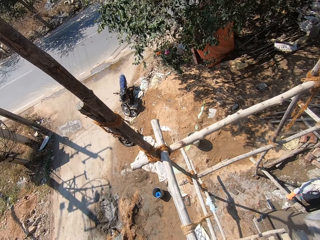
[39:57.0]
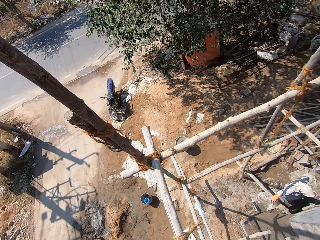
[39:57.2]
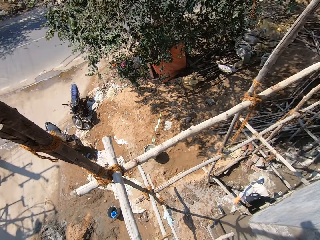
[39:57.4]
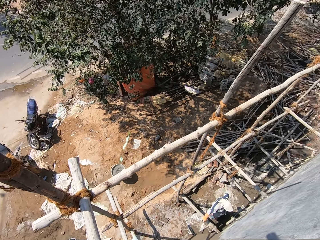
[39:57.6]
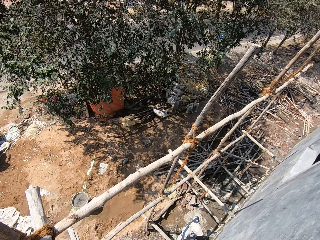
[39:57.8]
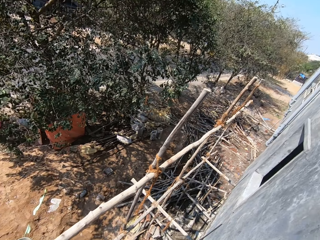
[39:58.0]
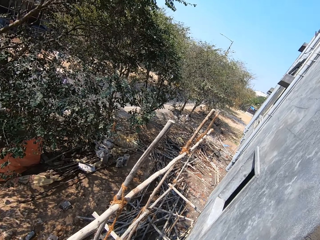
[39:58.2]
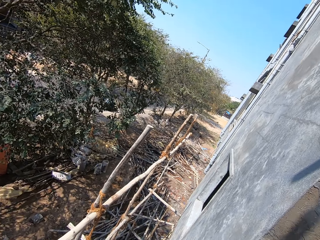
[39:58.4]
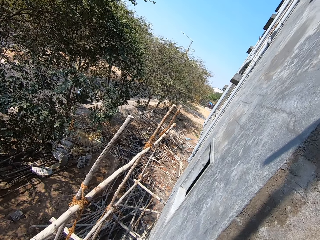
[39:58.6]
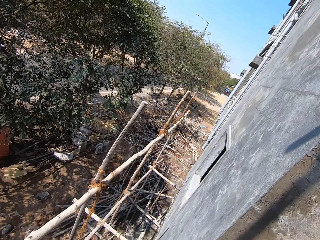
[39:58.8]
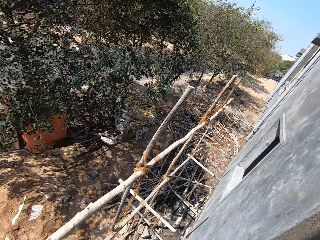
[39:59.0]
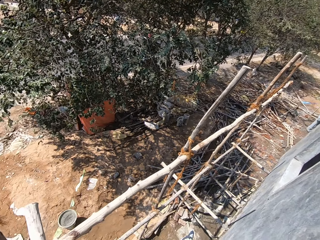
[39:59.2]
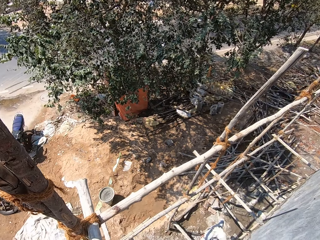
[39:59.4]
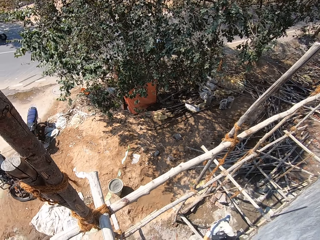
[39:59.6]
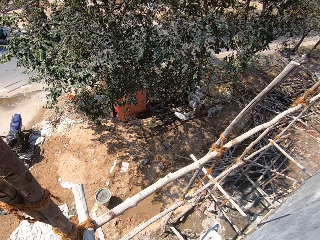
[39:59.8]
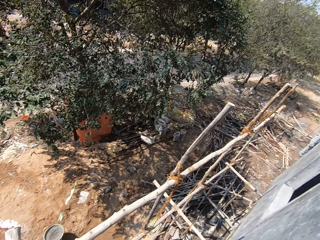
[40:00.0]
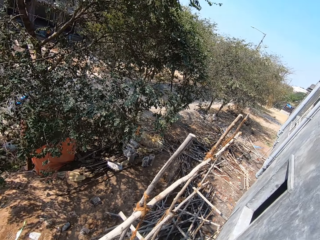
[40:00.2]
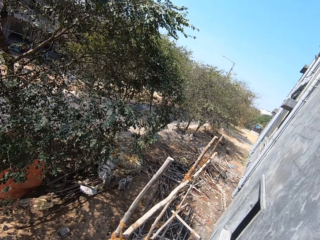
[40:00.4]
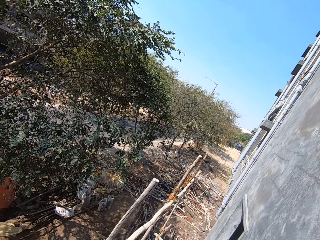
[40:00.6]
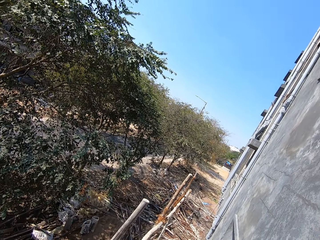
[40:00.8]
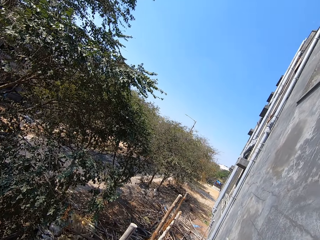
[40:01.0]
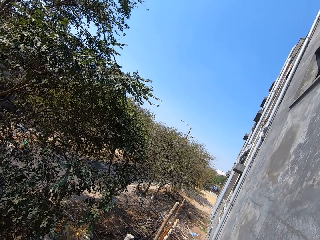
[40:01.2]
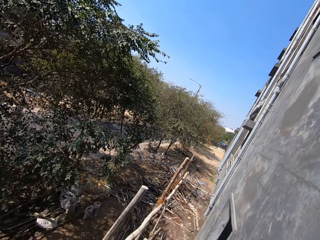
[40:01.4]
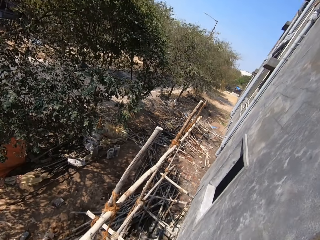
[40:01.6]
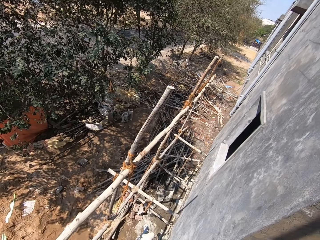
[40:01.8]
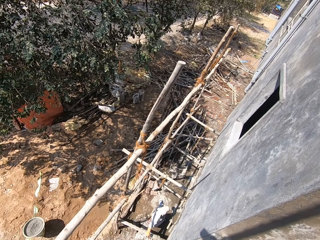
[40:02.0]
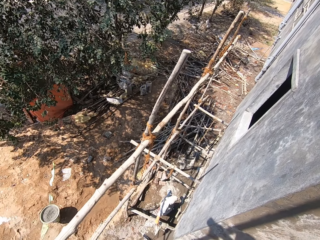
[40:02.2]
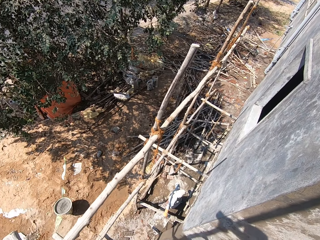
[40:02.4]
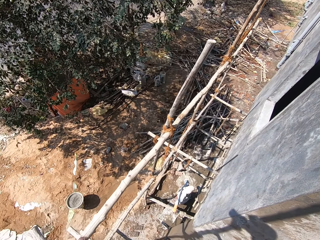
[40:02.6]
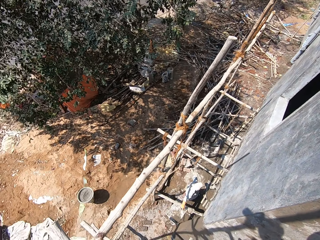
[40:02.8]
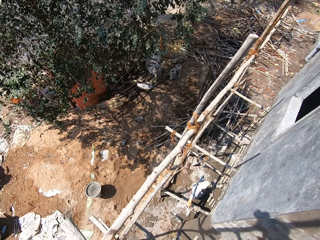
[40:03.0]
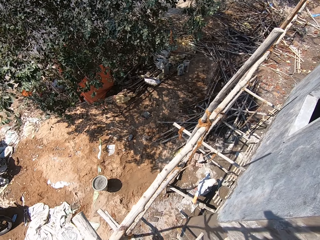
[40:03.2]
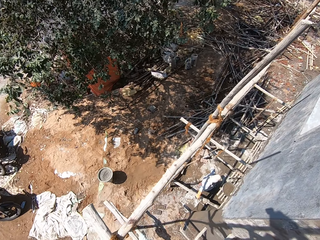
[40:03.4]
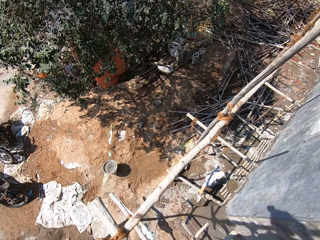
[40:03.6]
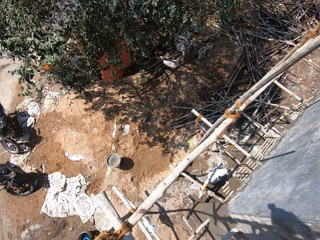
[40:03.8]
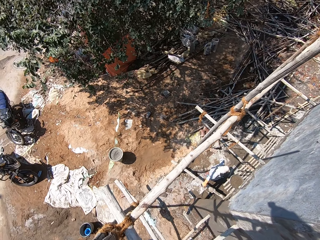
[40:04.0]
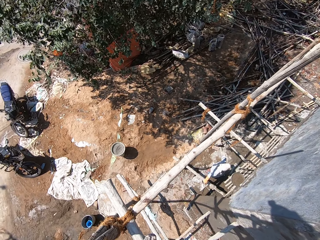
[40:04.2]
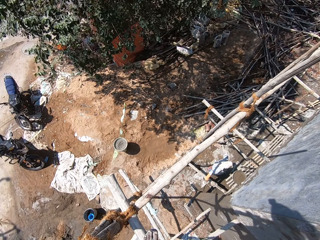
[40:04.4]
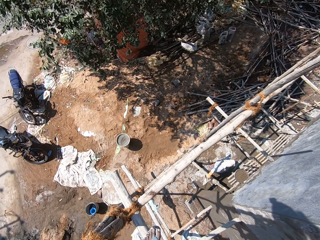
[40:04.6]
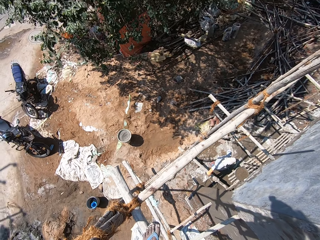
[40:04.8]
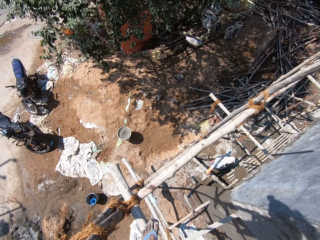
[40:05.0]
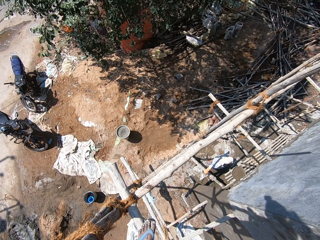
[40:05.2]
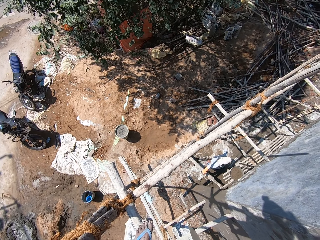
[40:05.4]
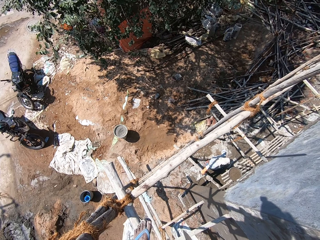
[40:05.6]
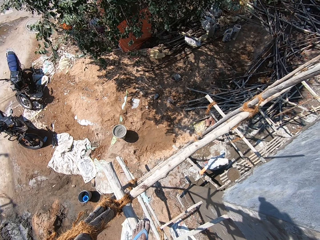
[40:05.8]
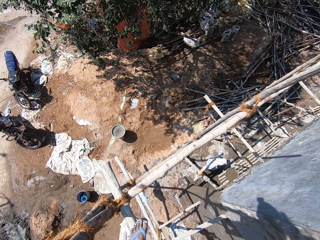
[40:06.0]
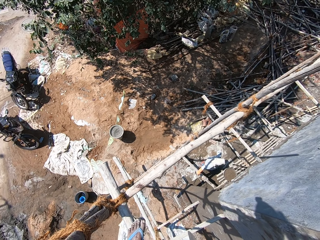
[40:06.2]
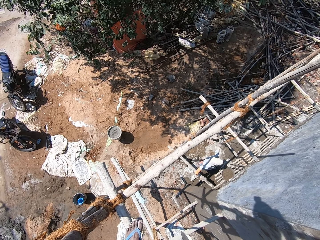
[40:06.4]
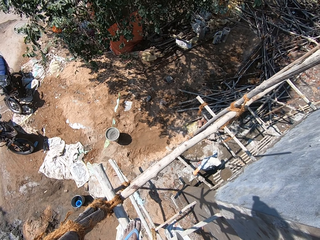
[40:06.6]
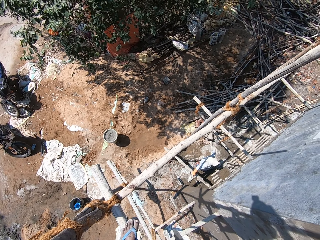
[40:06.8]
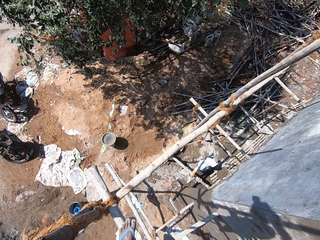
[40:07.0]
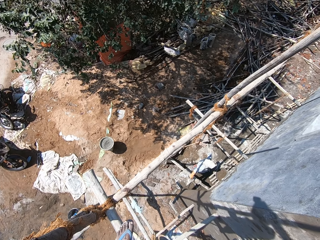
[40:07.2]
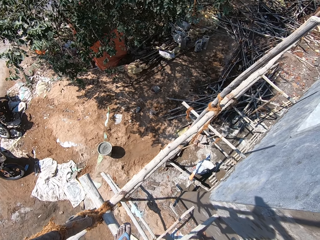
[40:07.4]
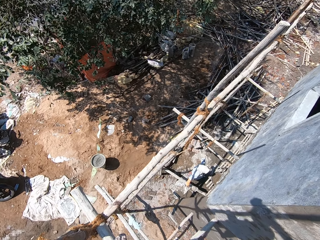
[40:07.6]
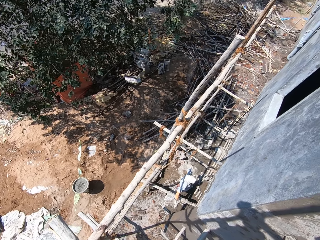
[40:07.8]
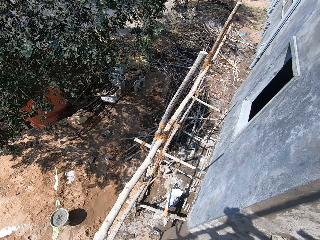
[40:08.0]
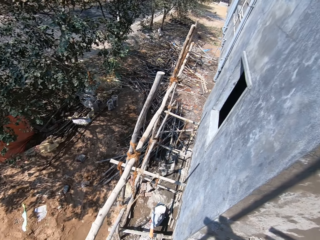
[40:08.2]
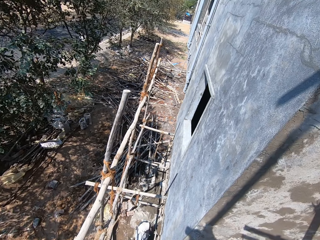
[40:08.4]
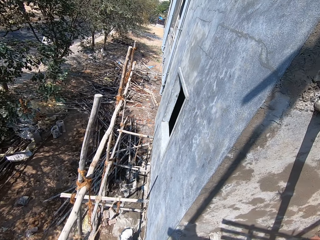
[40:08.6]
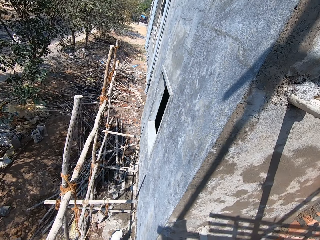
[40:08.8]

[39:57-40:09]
The camera wearer looks around.

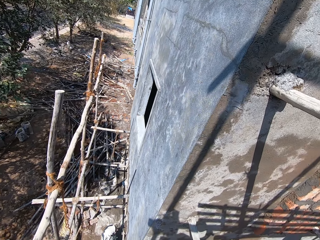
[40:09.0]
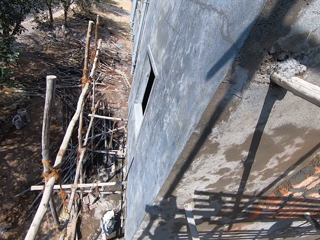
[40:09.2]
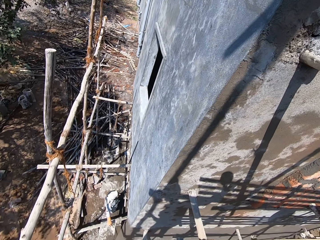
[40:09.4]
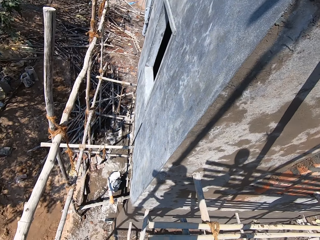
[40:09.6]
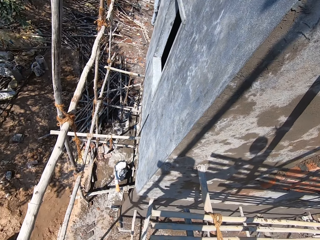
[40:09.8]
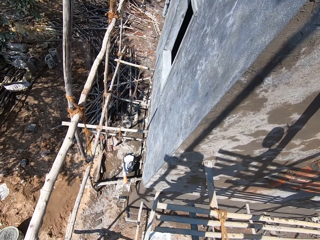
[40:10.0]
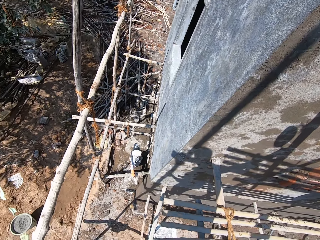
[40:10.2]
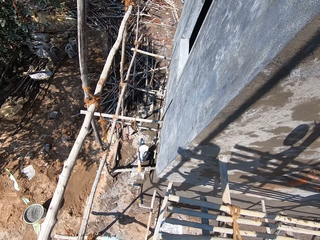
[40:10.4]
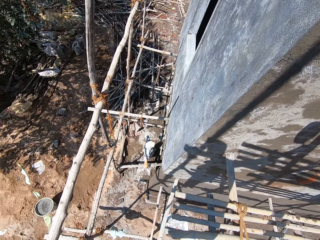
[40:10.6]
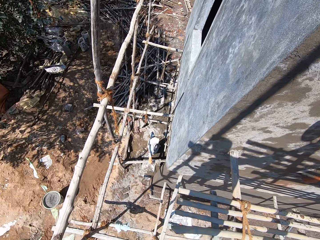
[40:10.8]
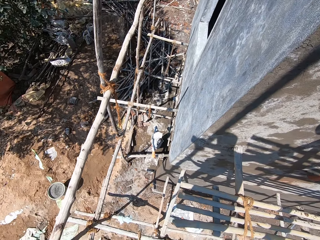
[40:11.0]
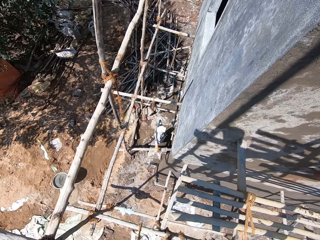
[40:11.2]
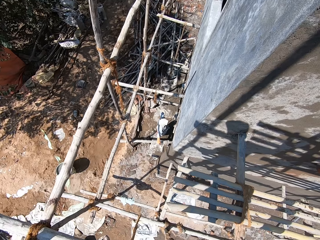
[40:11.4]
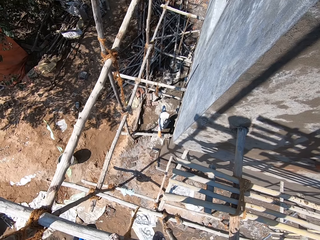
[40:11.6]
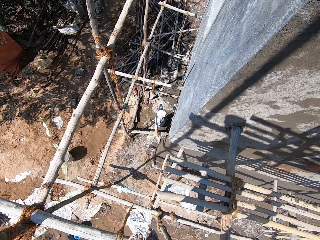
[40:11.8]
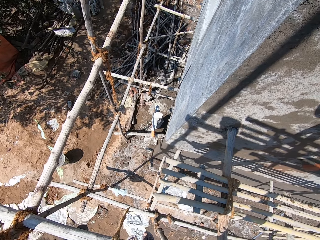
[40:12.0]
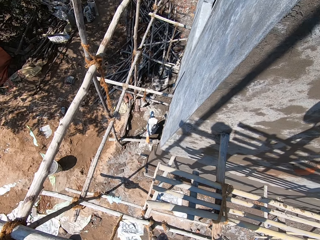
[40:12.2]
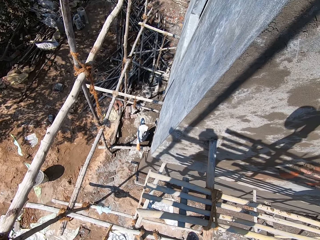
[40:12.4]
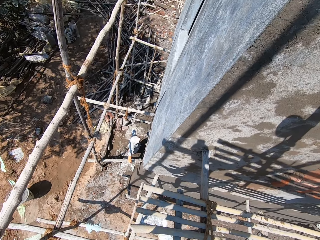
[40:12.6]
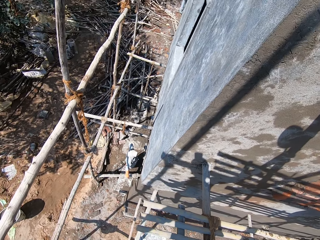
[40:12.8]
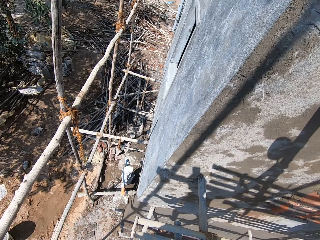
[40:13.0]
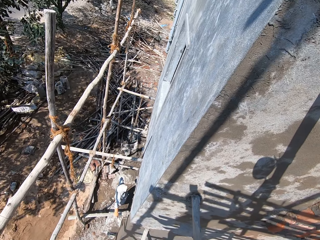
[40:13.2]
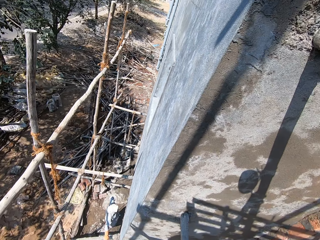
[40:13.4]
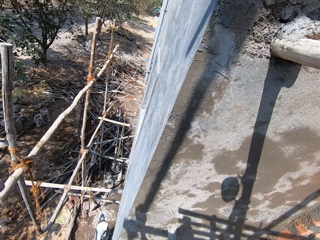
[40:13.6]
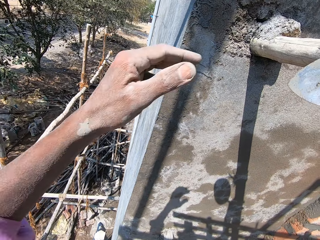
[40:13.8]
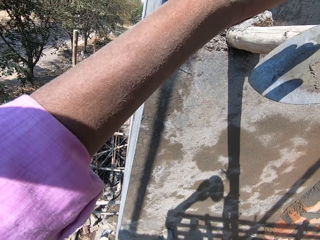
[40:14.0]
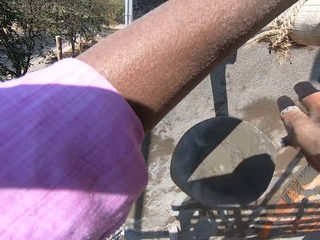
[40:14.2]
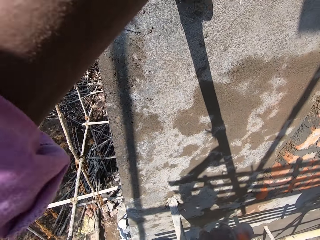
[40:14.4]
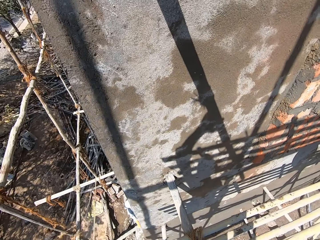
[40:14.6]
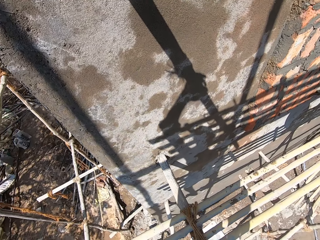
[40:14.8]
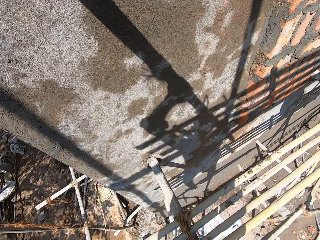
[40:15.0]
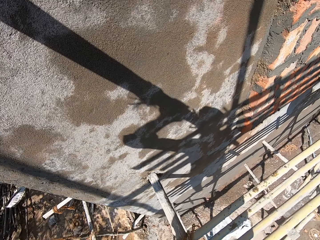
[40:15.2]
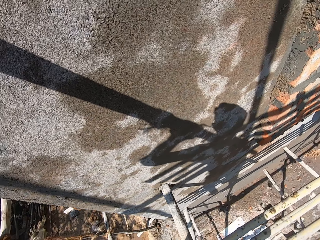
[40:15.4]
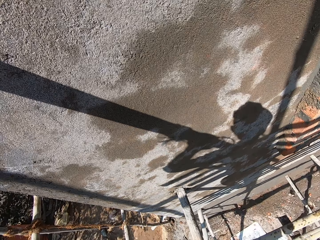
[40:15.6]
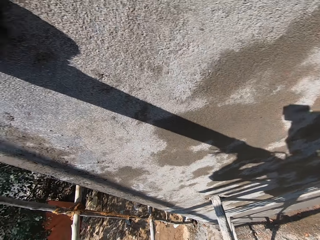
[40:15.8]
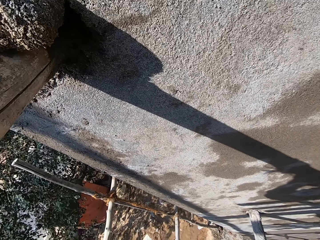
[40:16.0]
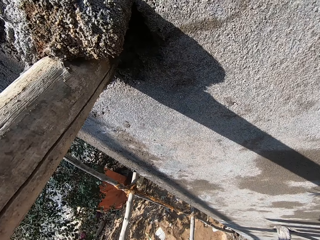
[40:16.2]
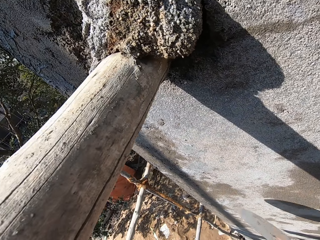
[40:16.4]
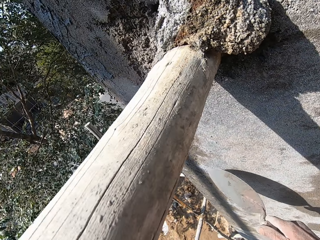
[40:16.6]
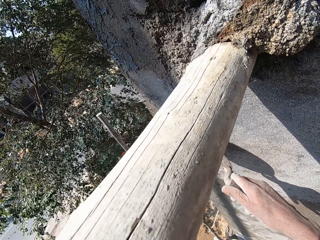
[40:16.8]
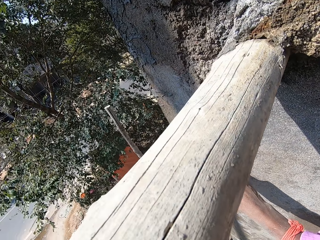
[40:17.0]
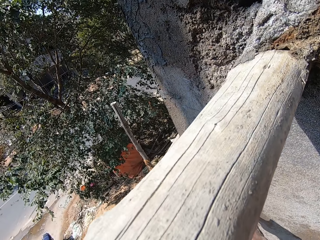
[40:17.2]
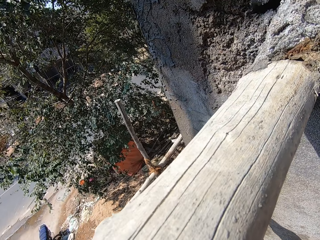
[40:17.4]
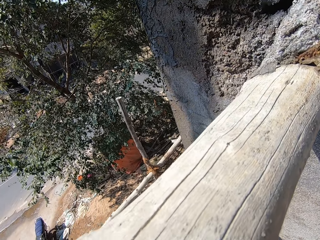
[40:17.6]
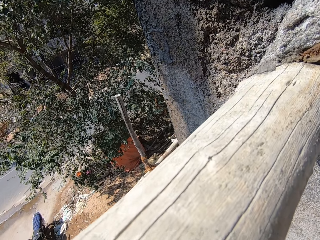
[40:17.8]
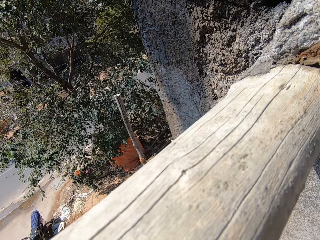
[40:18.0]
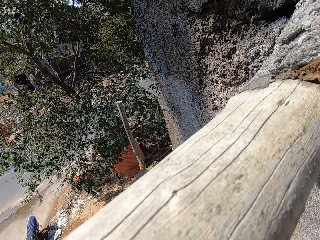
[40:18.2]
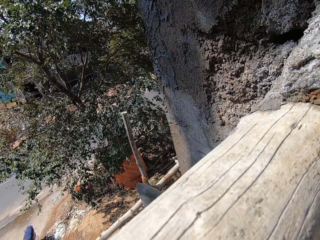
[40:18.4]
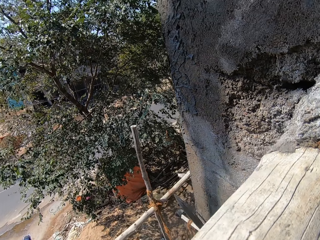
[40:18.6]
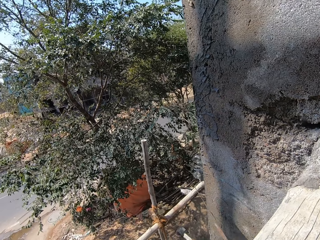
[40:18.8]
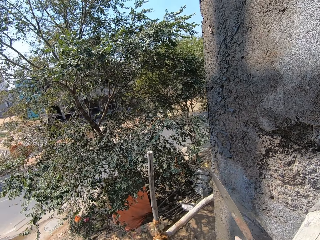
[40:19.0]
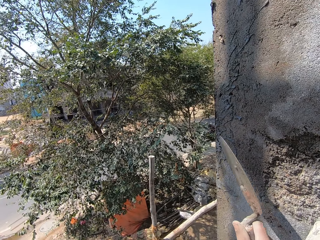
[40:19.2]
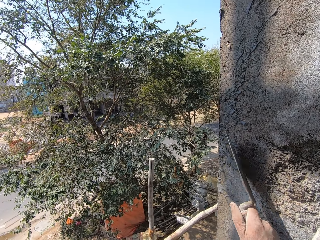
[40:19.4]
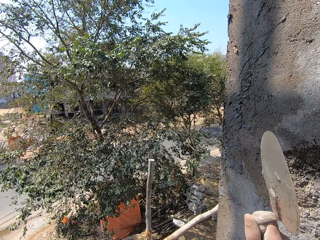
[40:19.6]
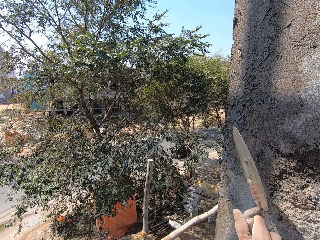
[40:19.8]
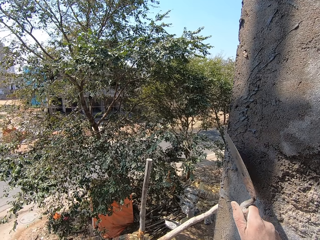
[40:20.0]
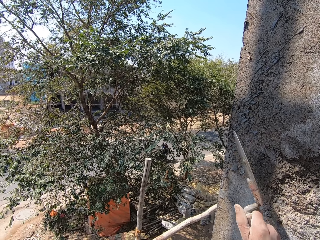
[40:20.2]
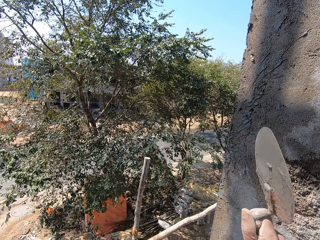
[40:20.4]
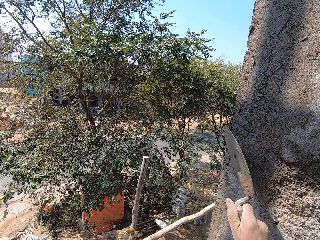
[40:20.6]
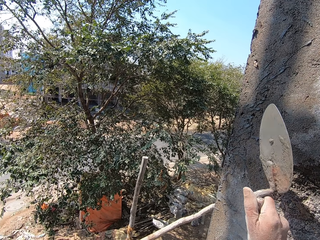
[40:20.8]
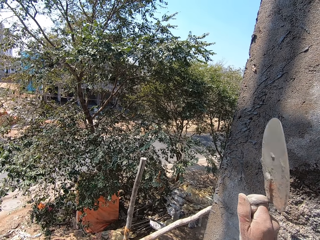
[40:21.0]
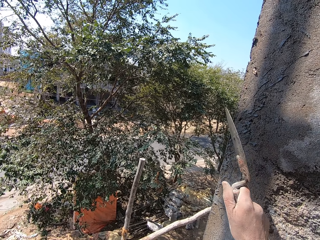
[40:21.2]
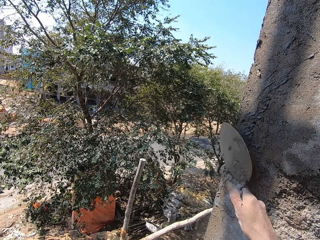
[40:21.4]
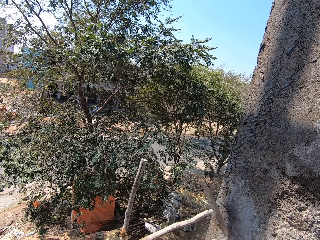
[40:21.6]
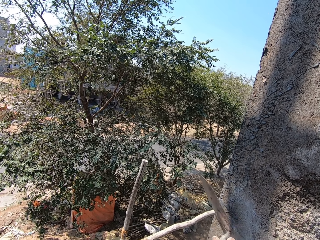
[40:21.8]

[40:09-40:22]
The camera wearer walks on the wooden platform. He holds a wood with his left hand. He holds a trowel. He looks around. He scrapes the mortar on the wall with the trowel in his right hand. A man converses with the camera wearer. The camera wearer scrapes the mortar on the wall with the trowel.
